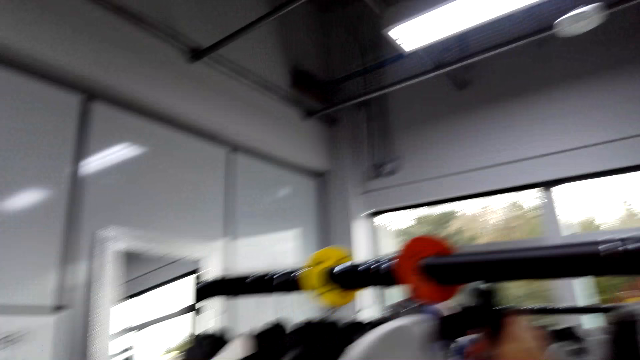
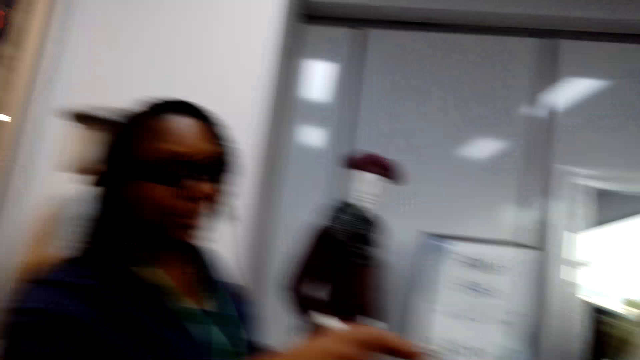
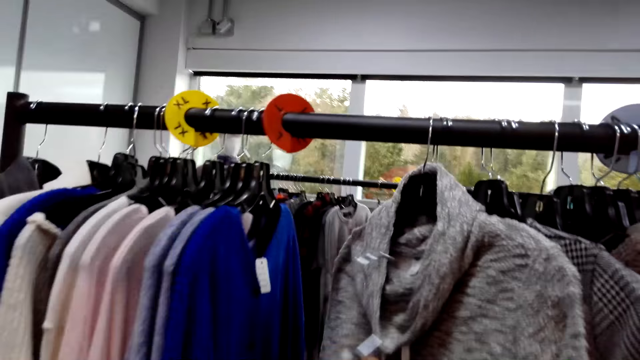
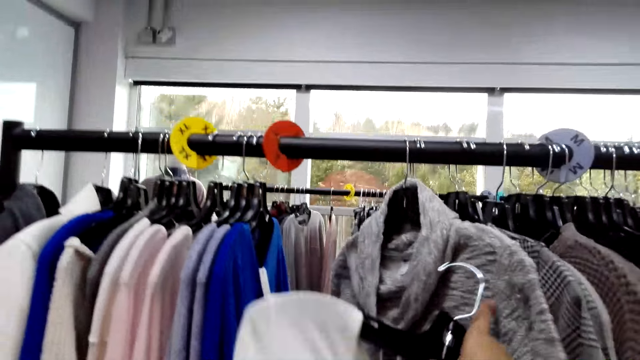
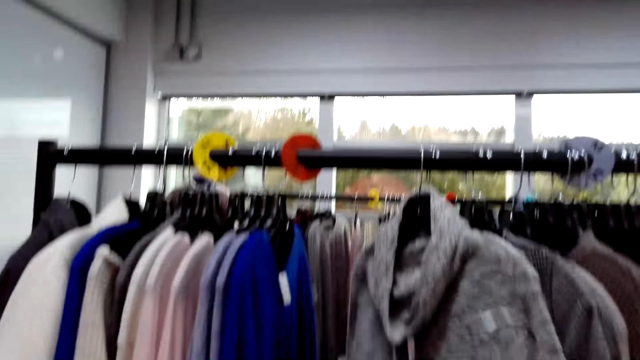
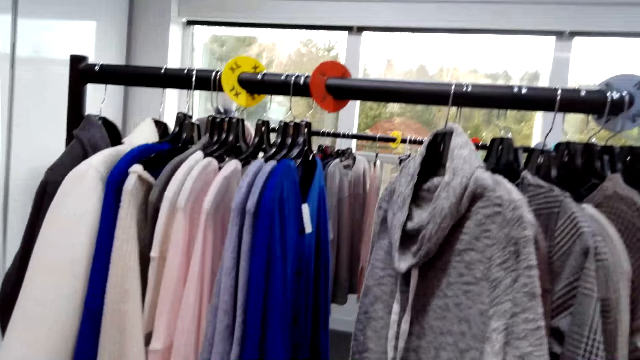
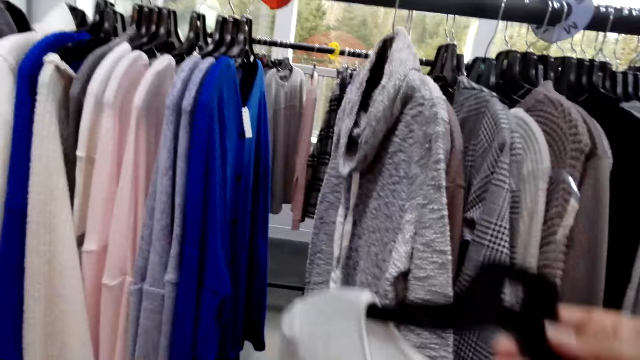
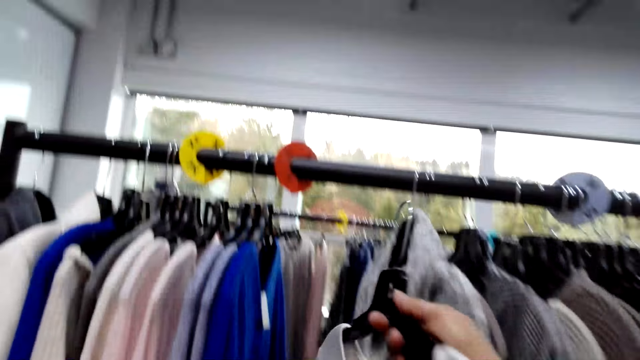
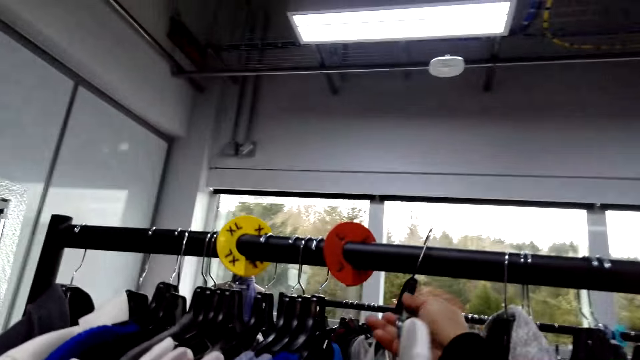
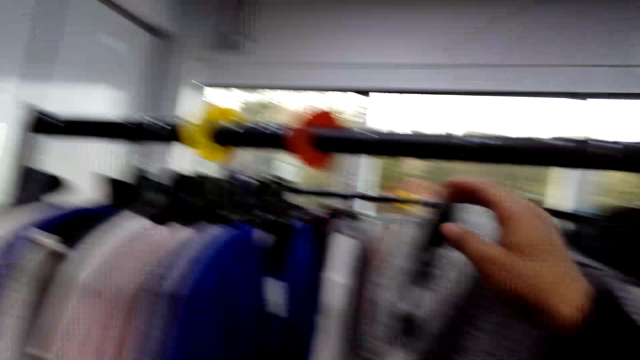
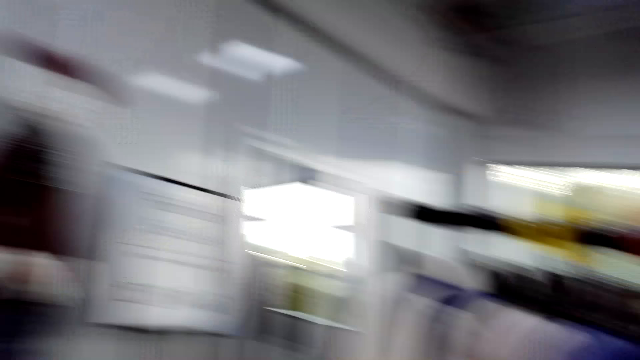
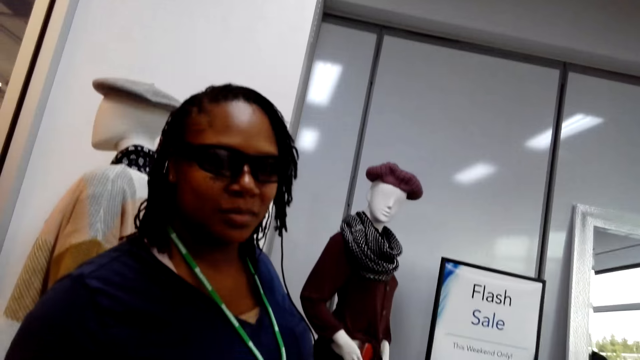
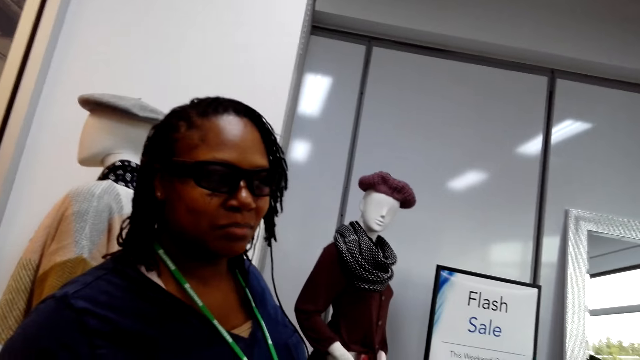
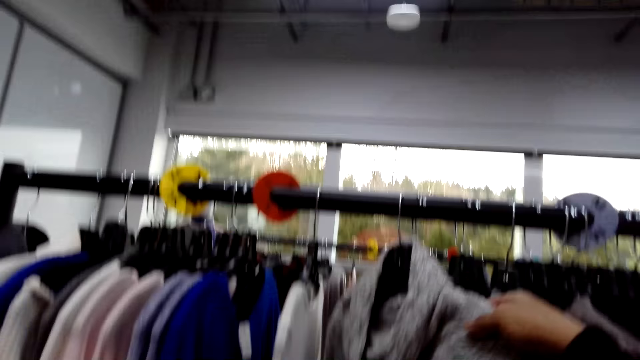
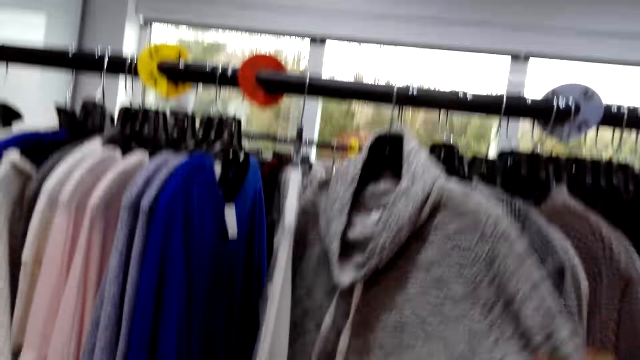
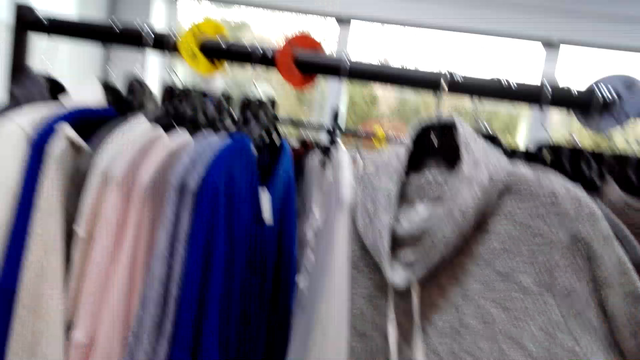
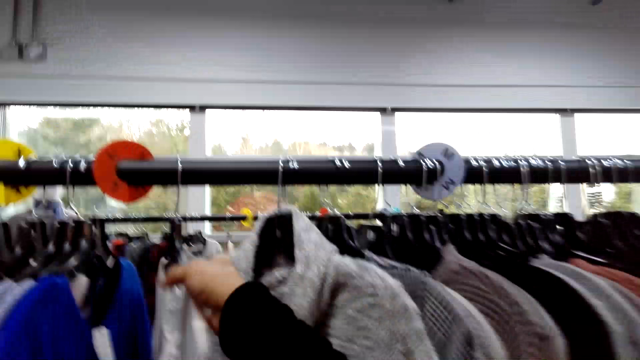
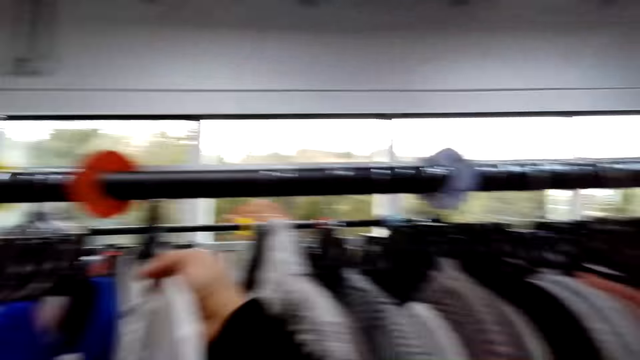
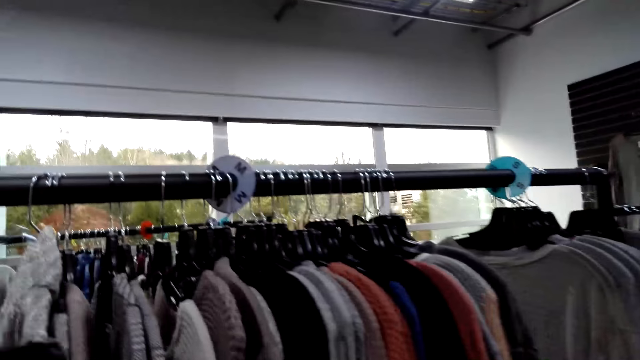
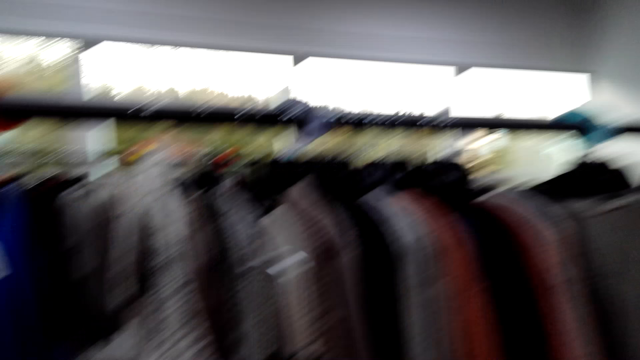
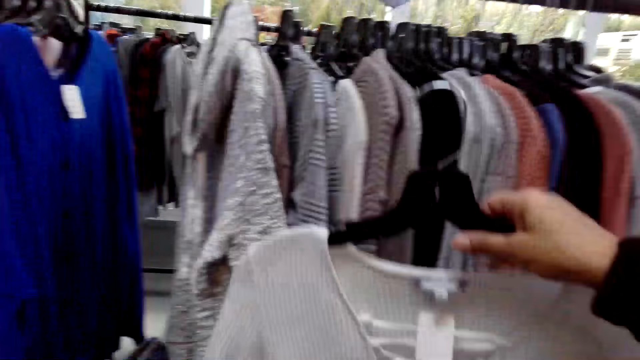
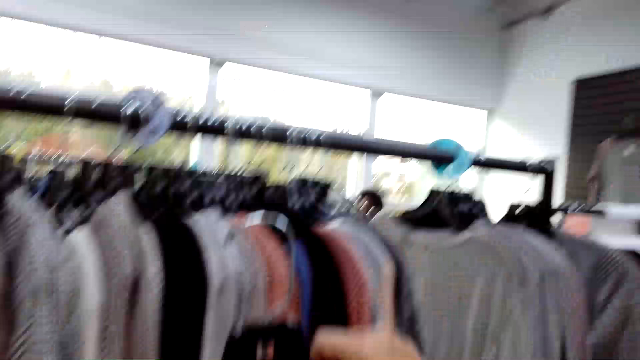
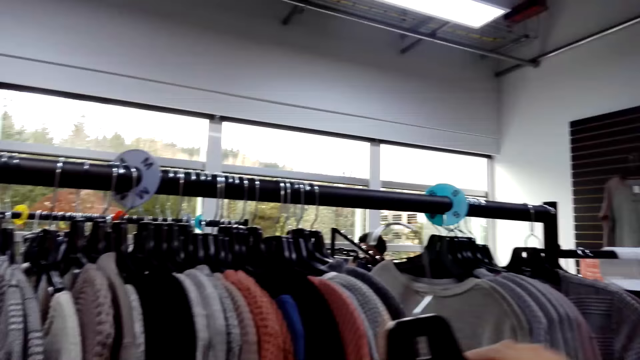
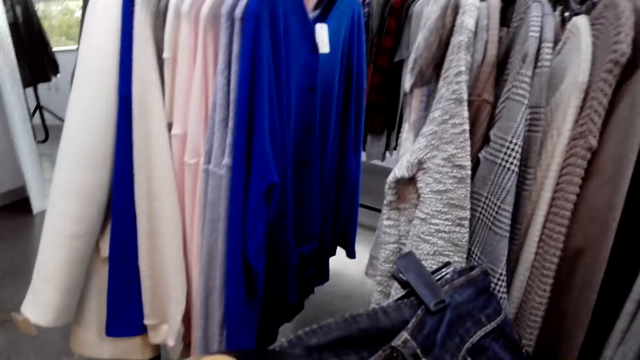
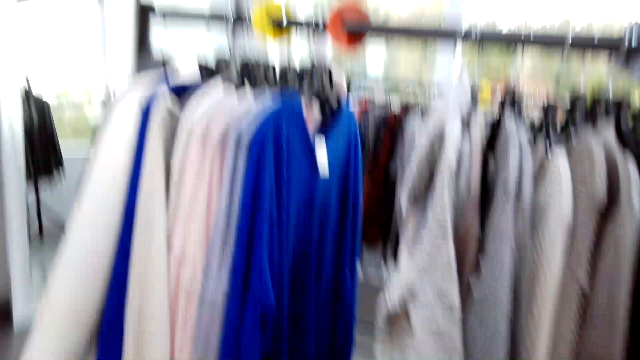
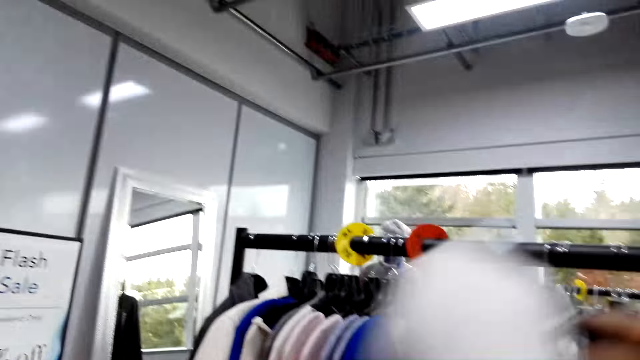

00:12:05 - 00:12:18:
The camera wearer pulls one cloth from the line or hanger stand. They hang the cloth on the hanger stand. They hold clothes on the line and sort clothes on the hanger stand. They pull one cloth from the clothesline. They hold the cloth with a hand.

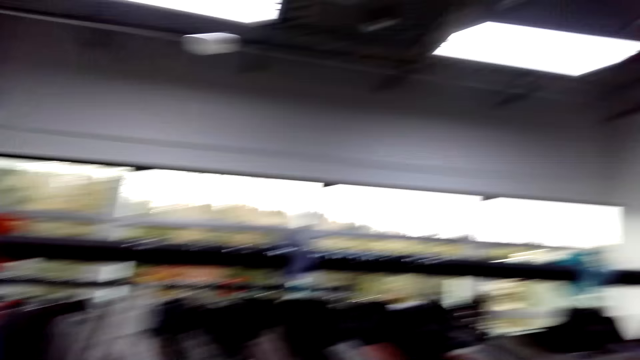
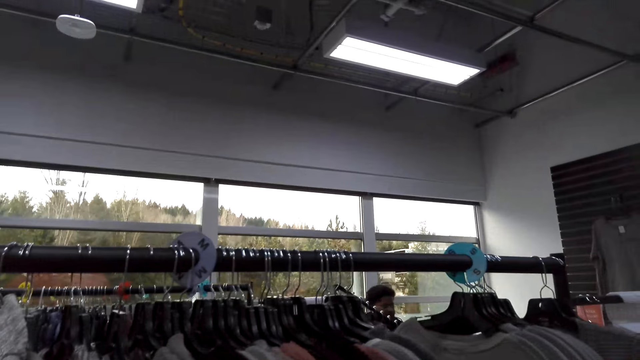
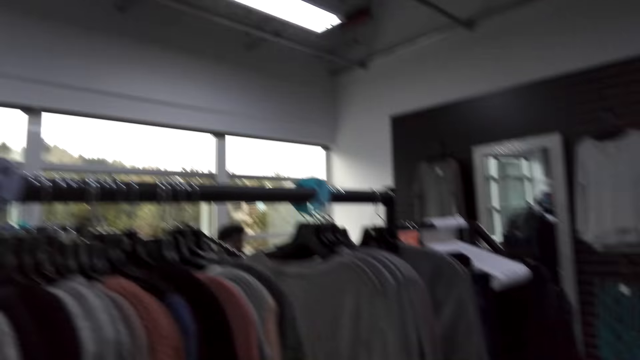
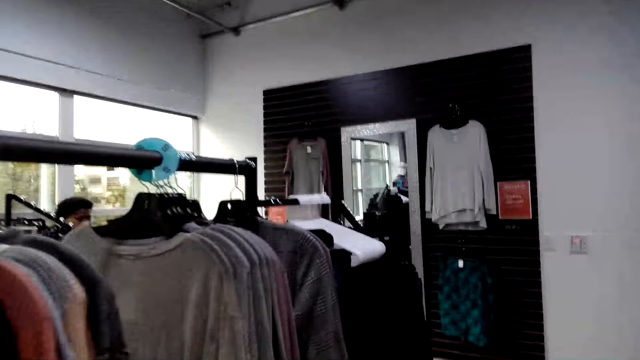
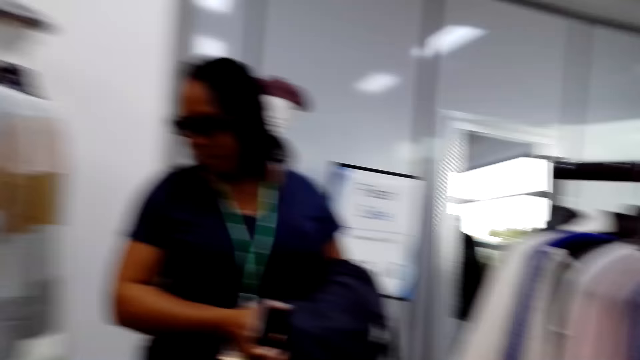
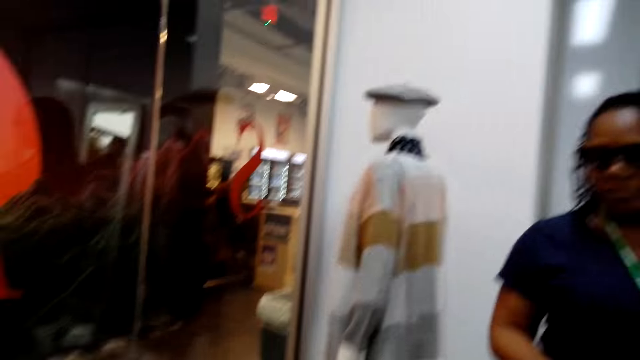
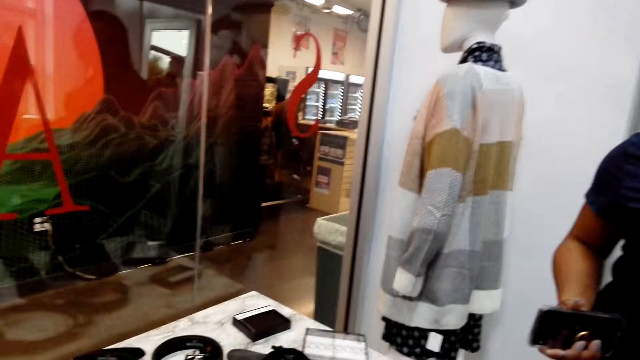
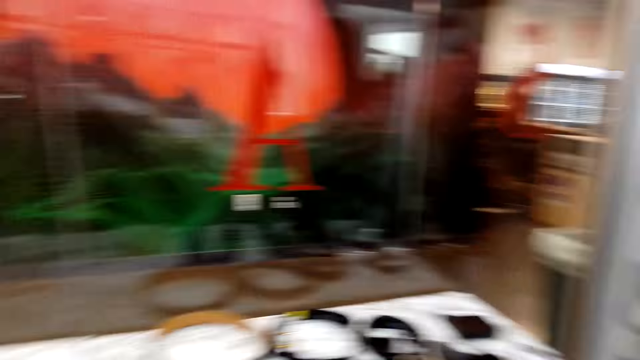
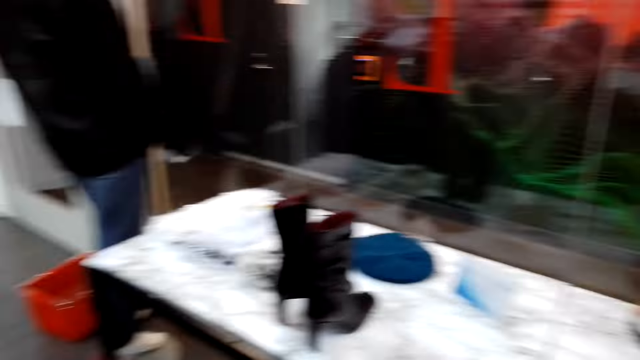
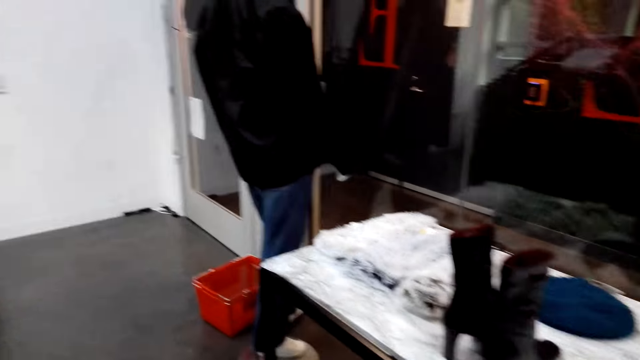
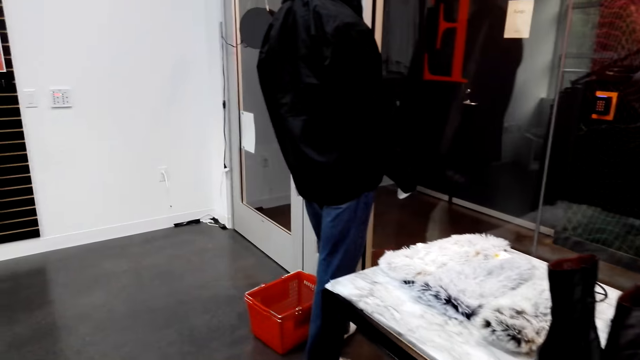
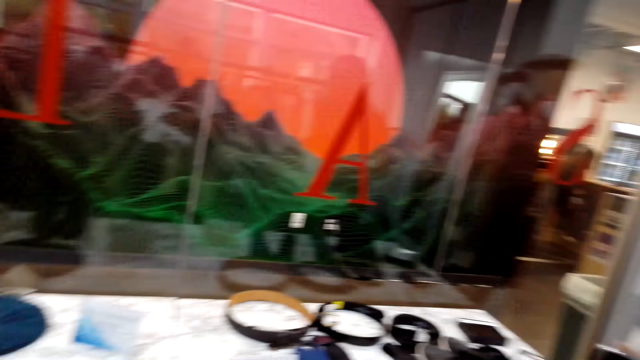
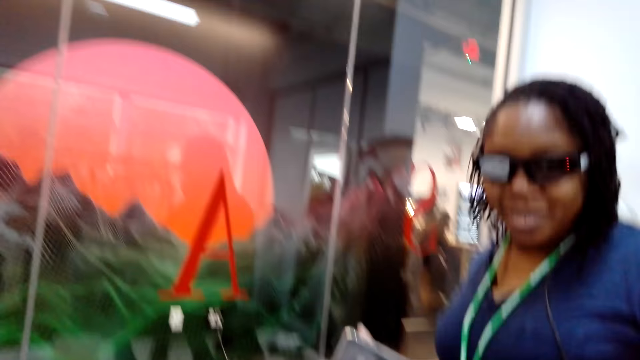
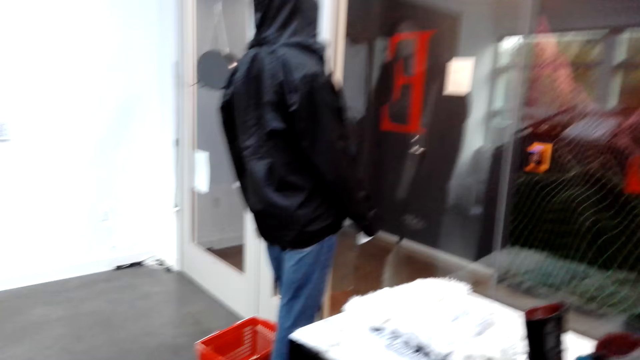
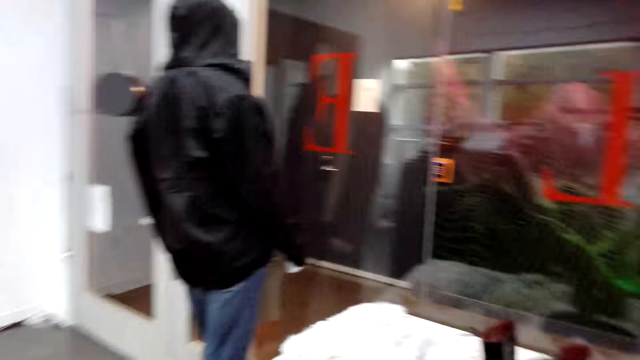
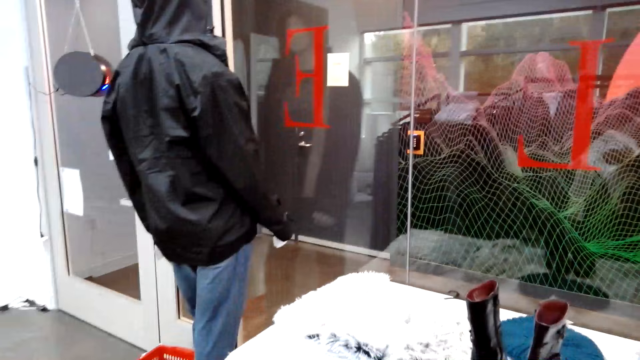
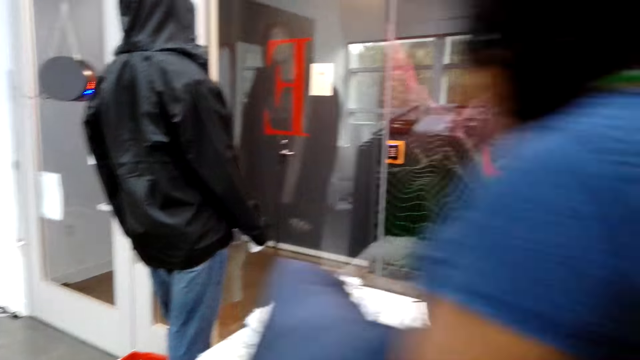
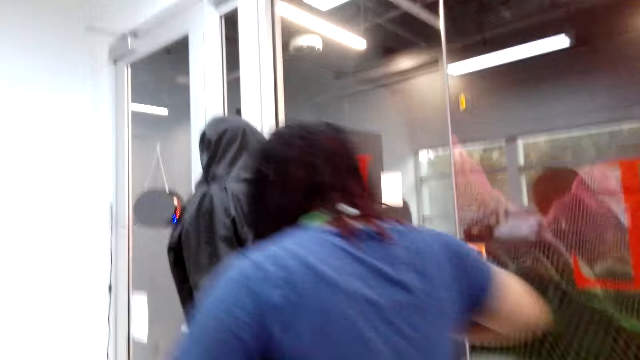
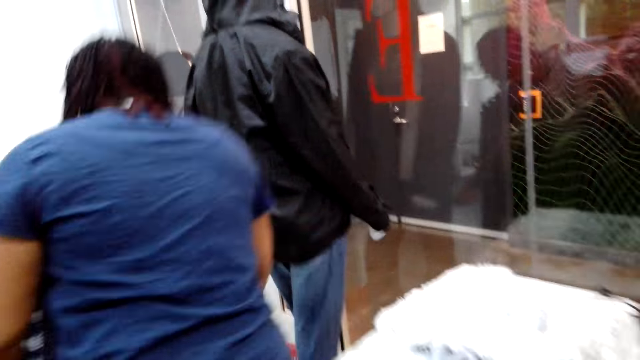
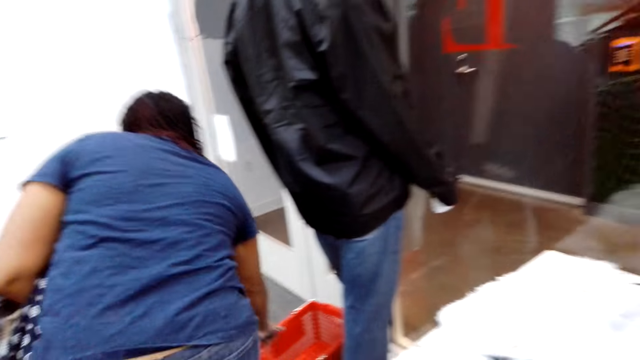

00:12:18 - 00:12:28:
The camera wearer looks around the clothes store. A woman walks in front of the camera wearer.
